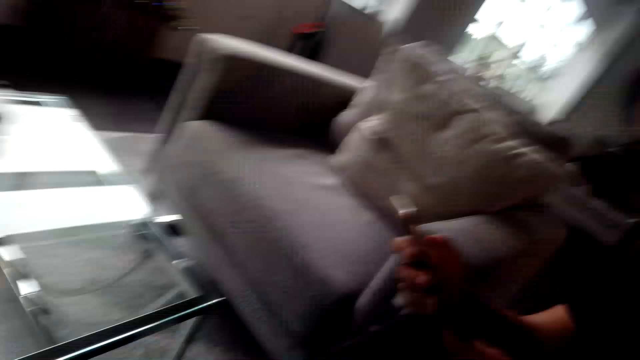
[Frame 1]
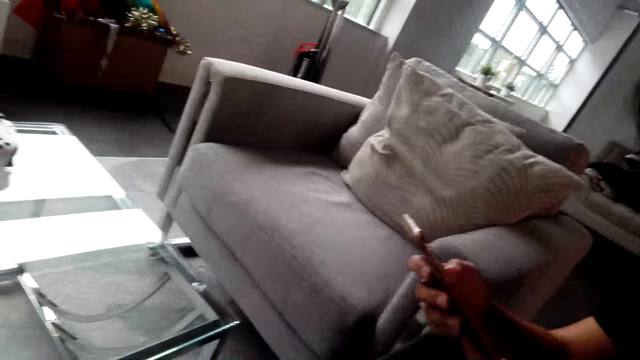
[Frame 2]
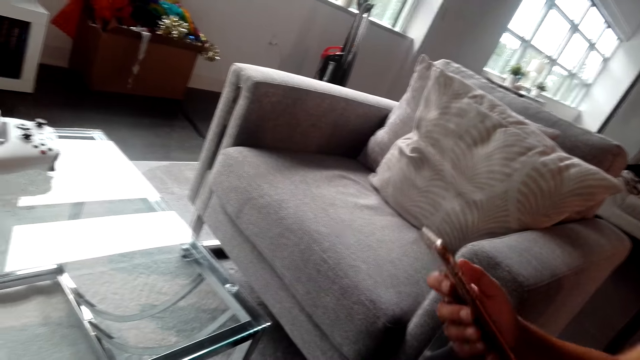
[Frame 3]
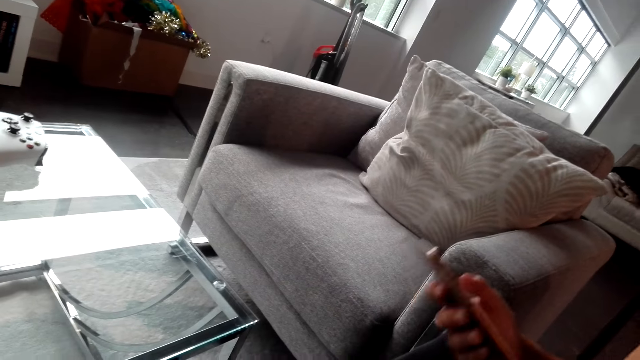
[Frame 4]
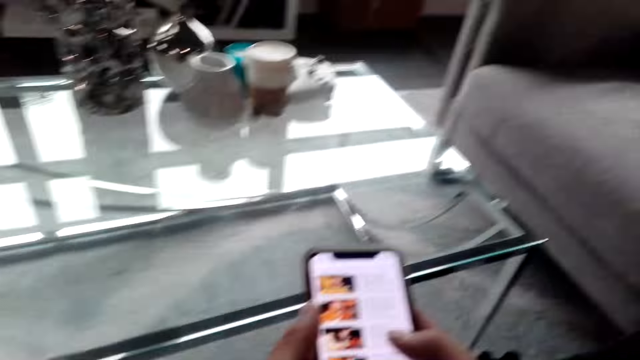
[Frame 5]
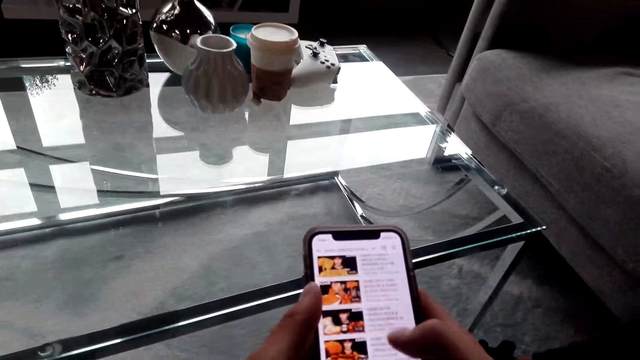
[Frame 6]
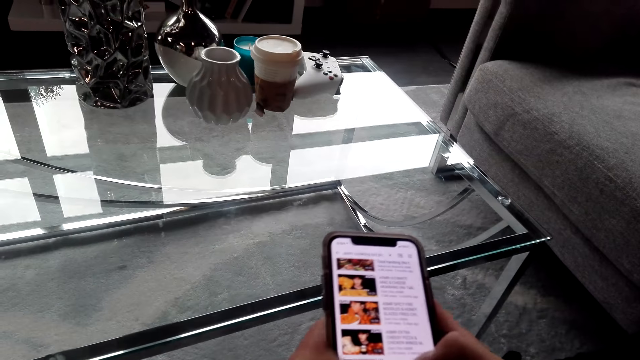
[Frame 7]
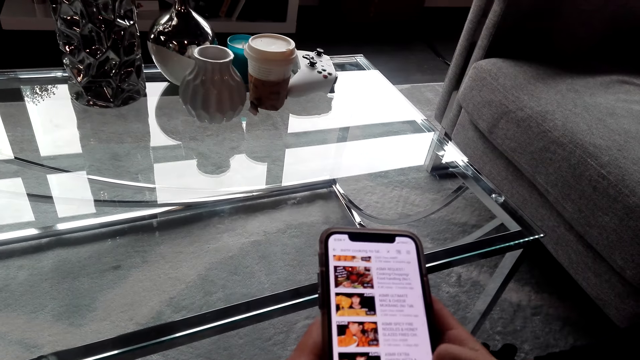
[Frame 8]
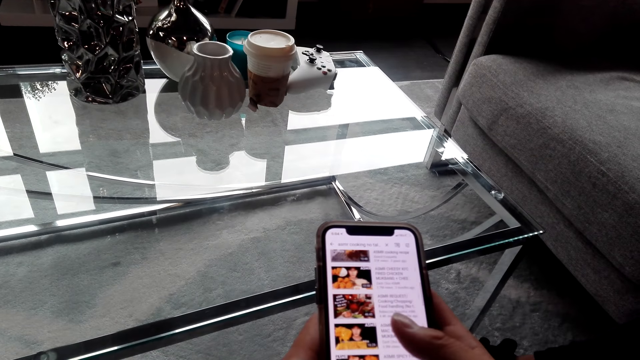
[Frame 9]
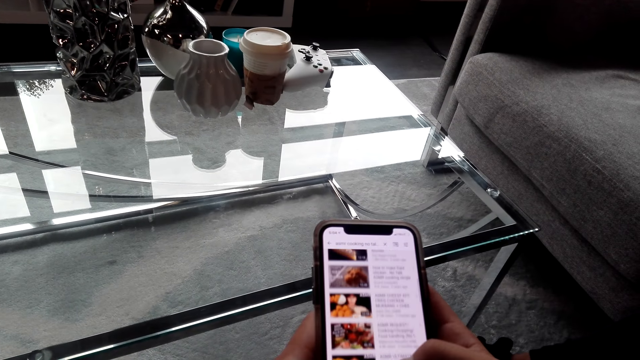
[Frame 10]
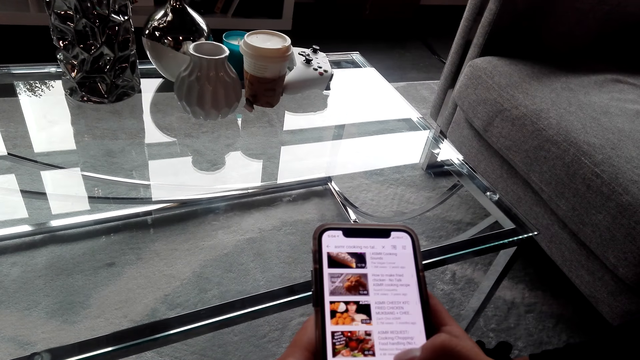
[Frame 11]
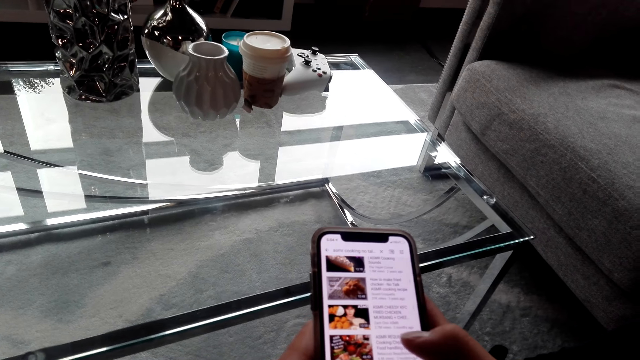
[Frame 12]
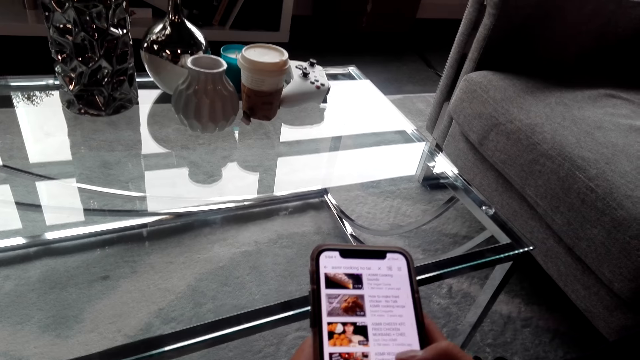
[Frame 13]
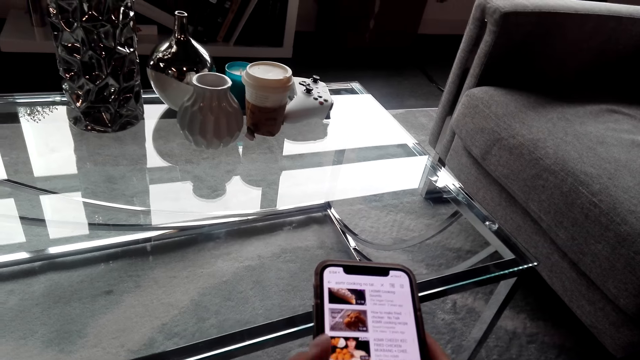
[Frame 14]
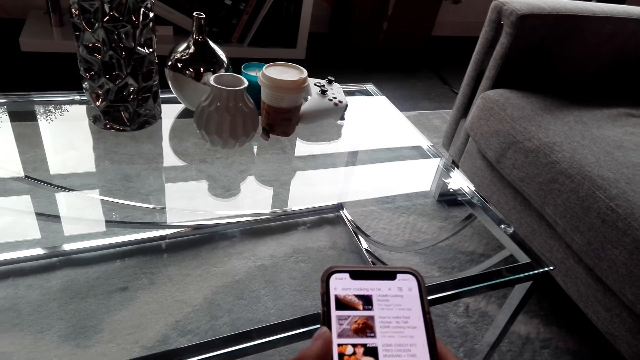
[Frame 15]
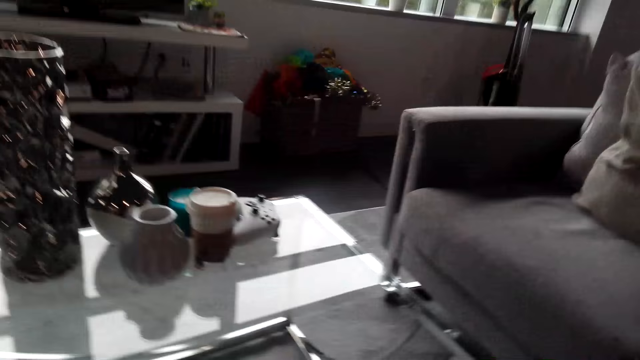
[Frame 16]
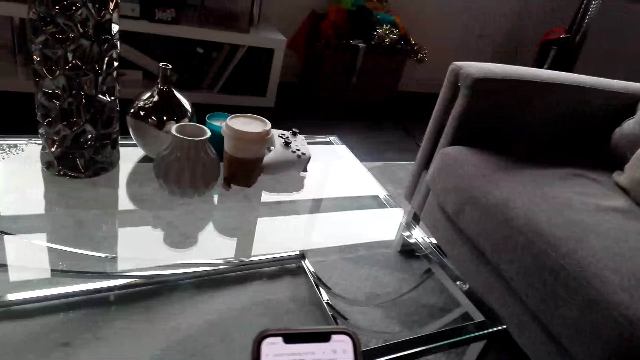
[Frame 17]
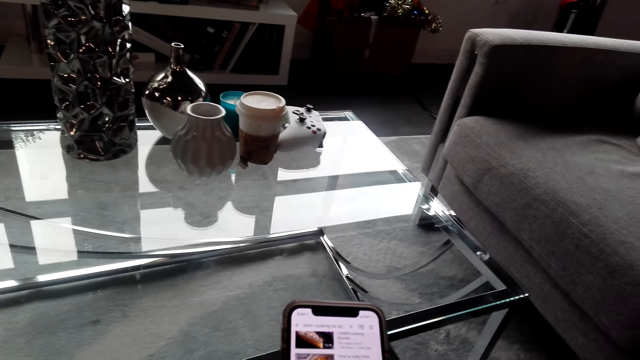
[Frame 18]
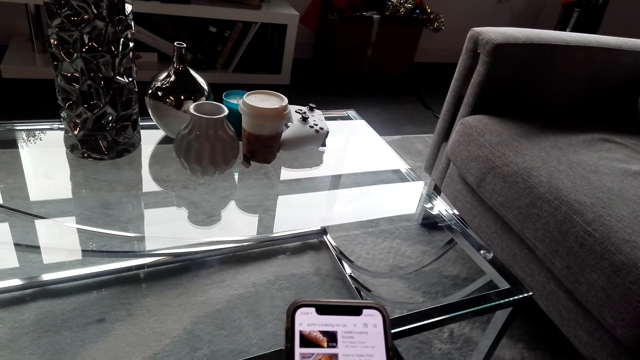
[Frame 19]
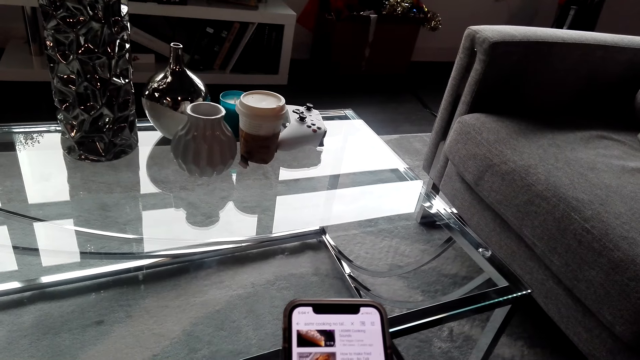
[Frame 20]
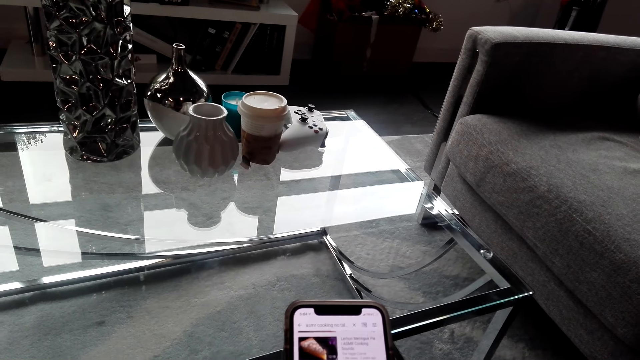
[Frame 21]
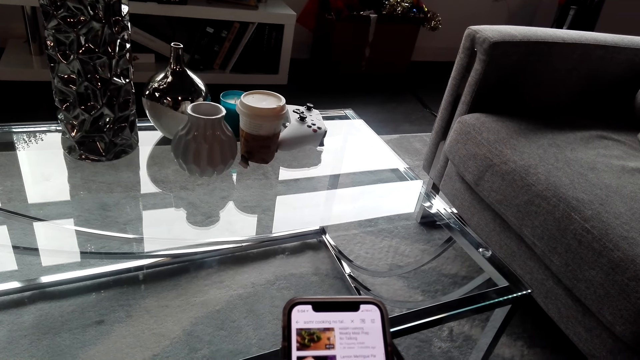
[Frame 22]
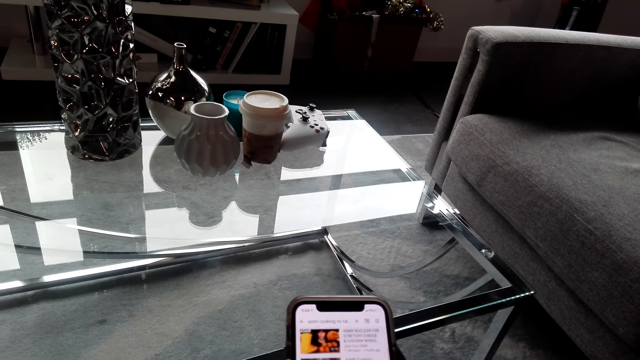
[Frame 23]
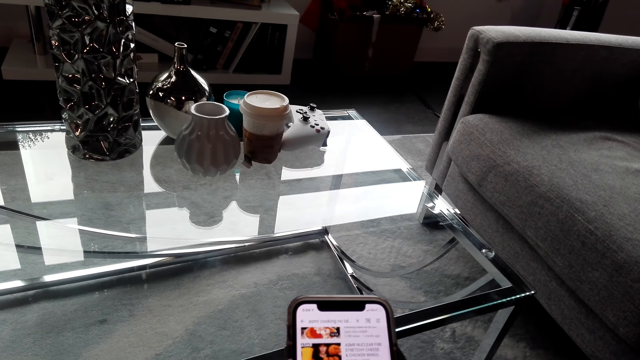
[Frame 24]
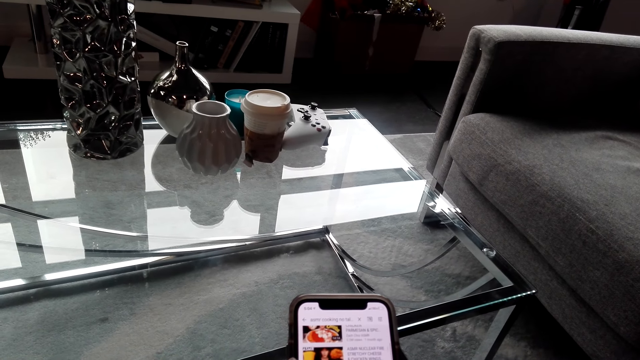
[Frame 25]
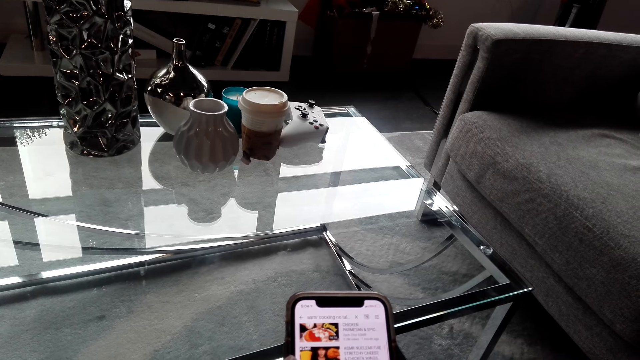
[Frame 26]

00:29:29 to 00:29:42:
A woman operates a phone. The camera wearer converses with the woman. He operates a phone. The woman converses with the camera wearer. The camera wearer converses with the woman. He uses his phone. He converses with the woman.

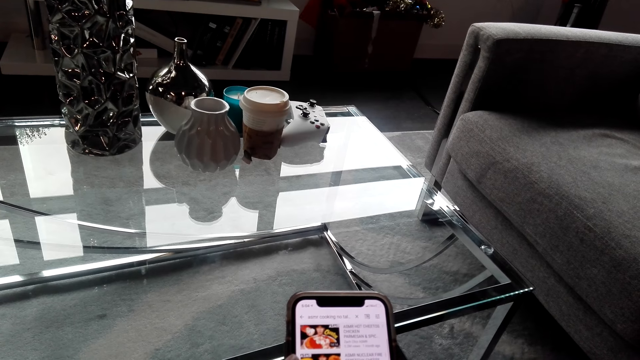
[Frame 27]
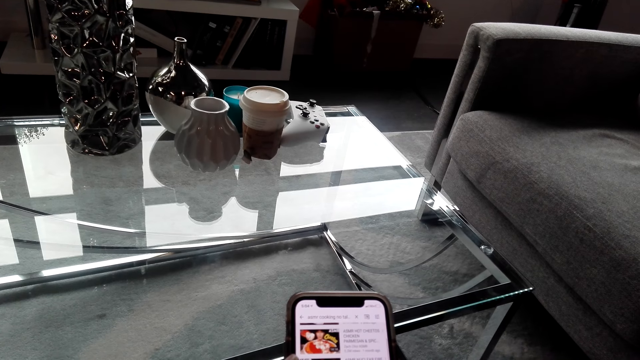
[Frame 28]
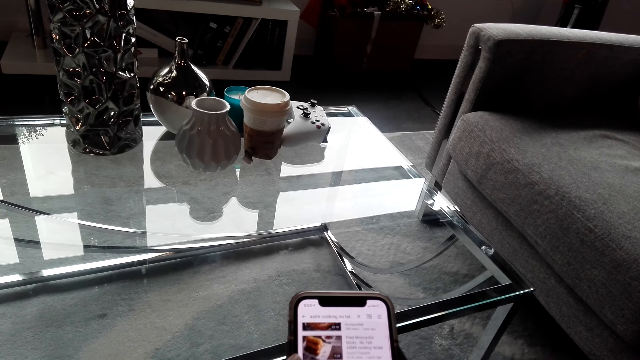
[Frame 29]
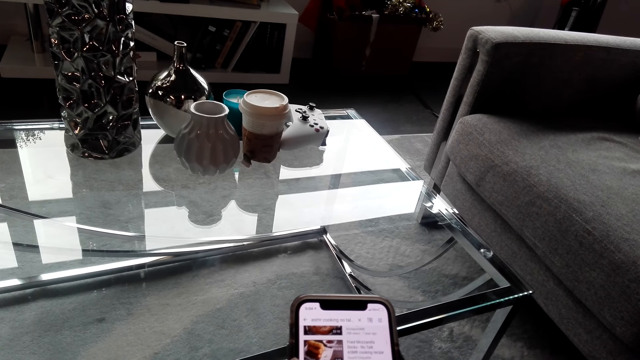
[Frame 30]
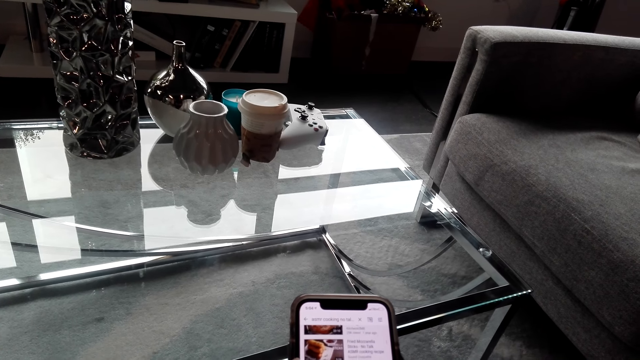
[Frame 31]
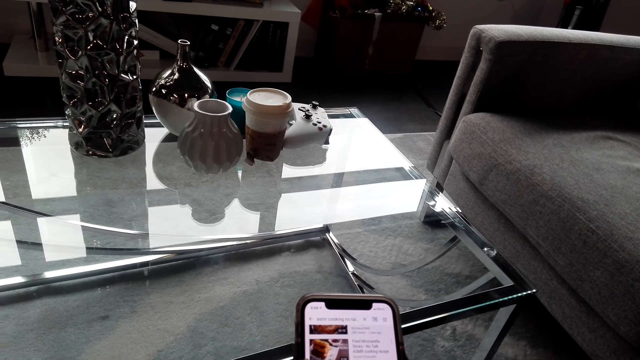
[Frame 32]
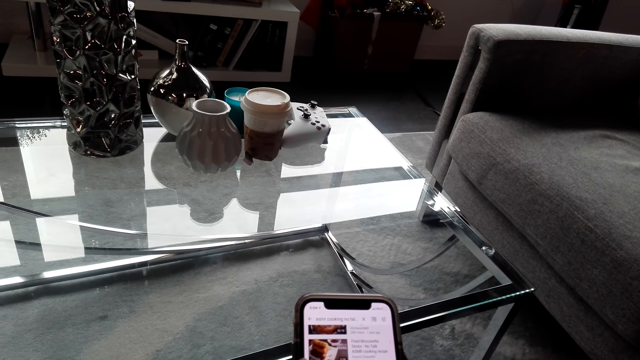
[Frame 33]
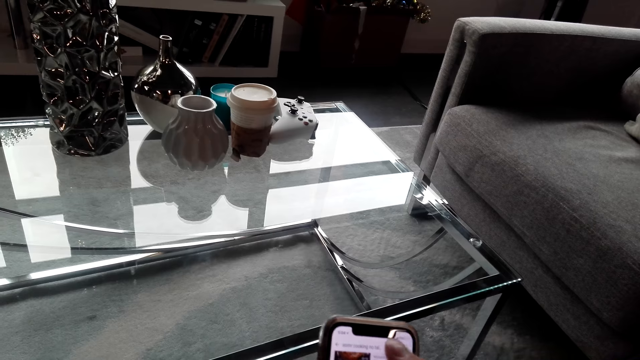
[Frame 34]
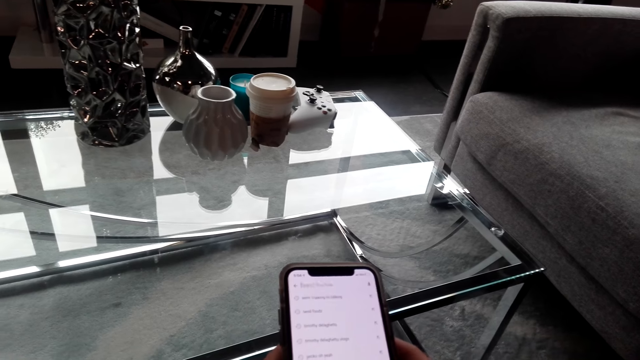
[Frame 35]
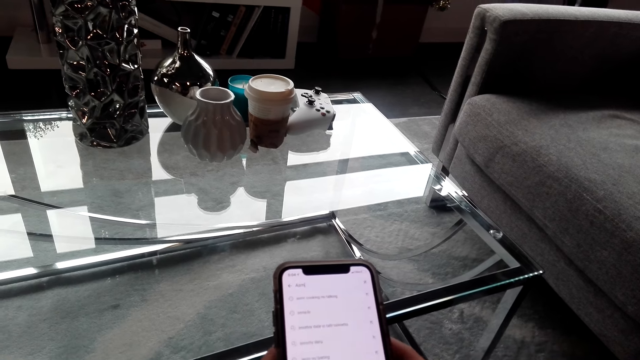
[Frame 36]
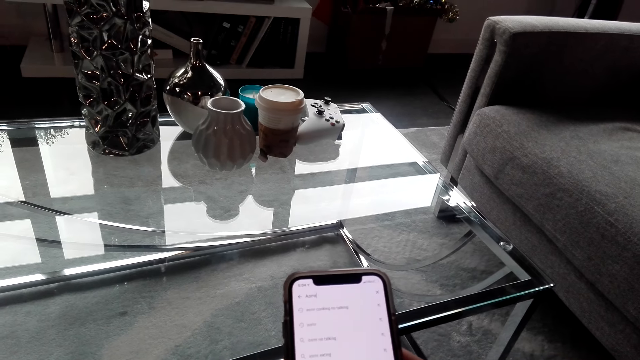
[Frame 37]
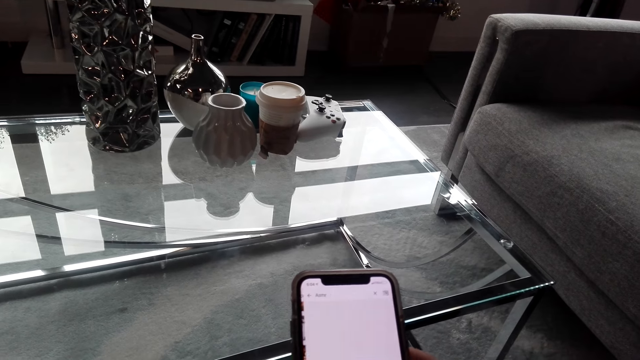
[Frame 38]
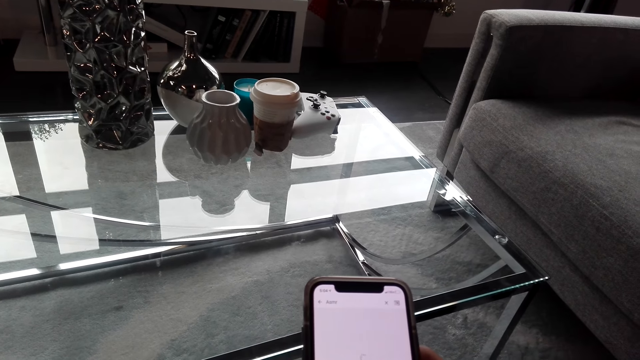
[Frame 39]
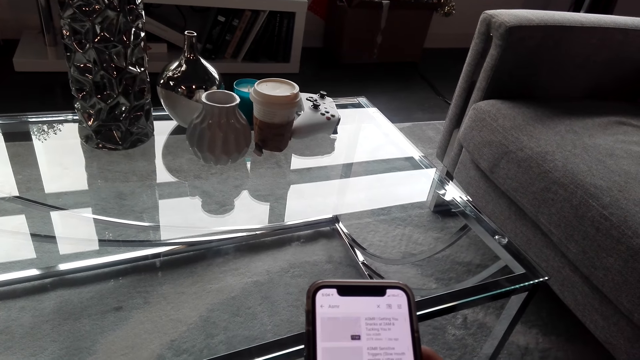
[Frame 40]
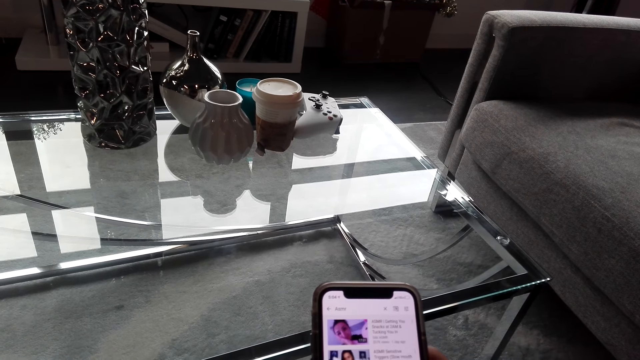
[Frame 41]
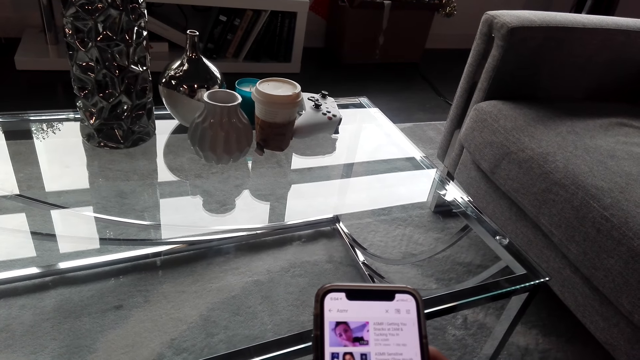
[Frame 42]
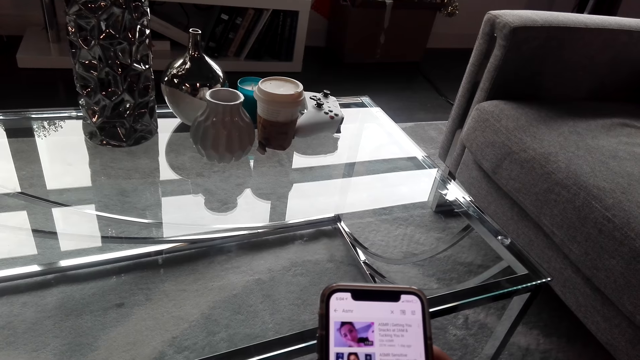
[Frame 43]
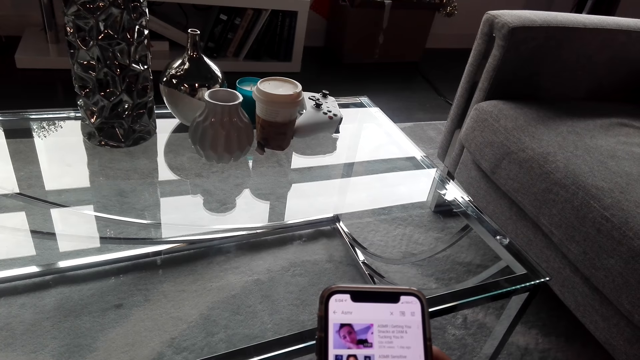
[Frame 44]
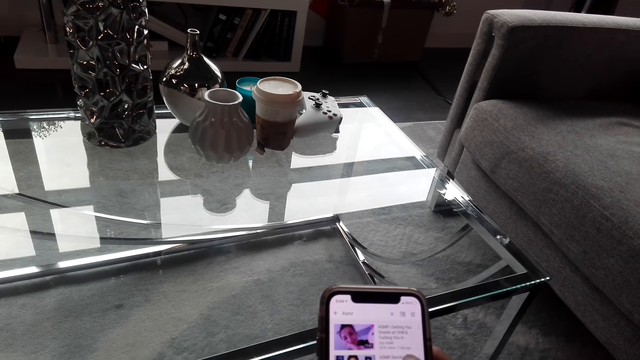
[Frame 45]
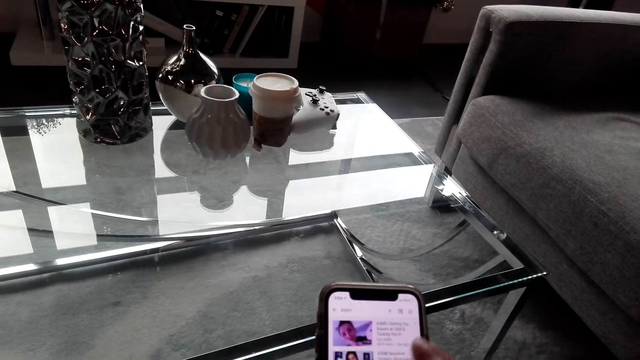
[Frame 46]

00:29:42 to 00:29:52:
The camera wearer uses his phone.
